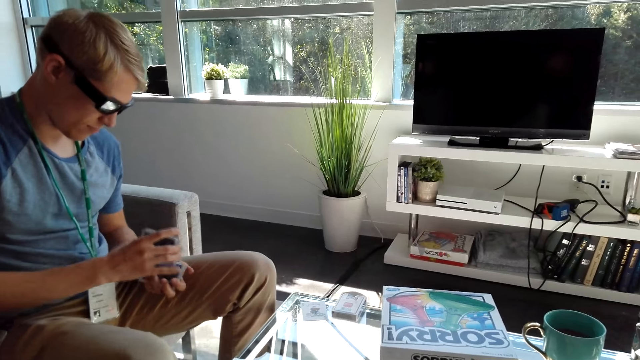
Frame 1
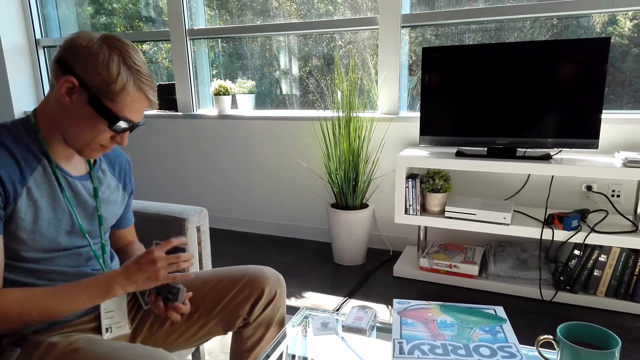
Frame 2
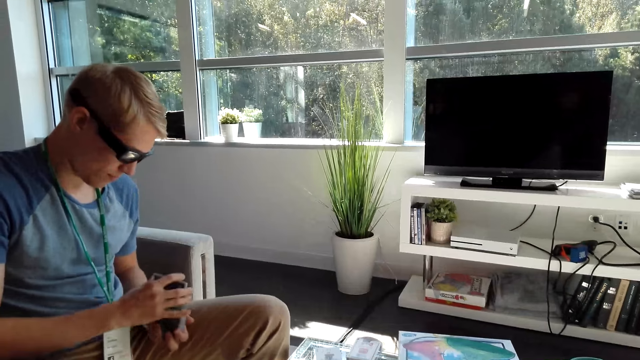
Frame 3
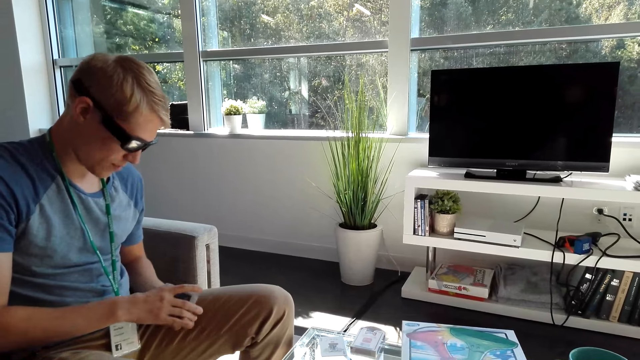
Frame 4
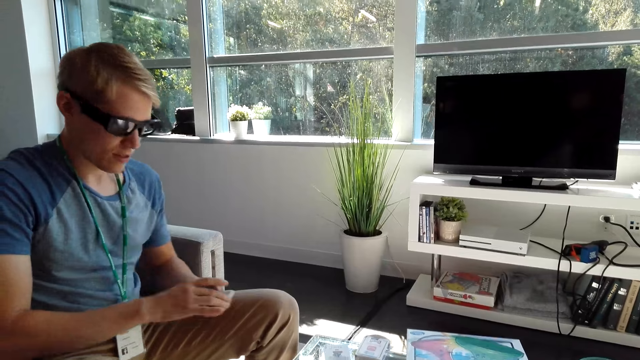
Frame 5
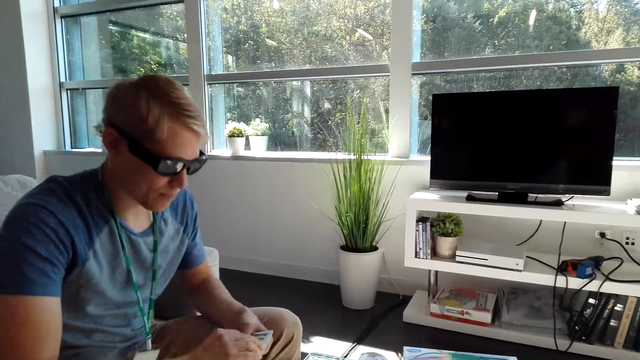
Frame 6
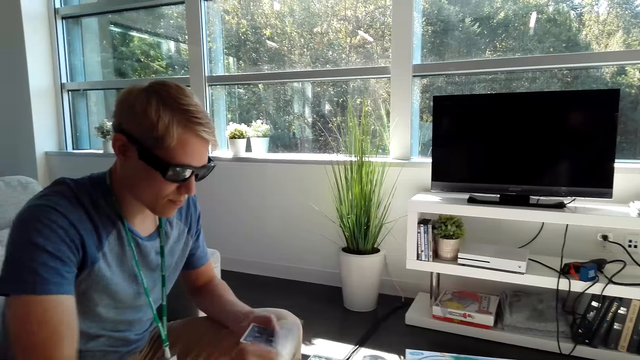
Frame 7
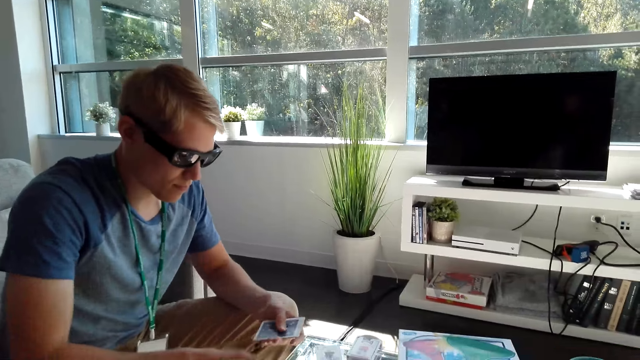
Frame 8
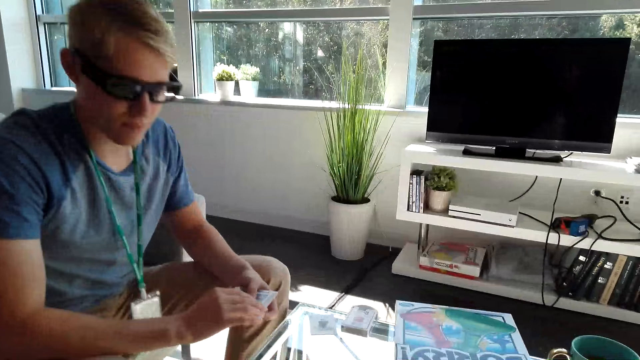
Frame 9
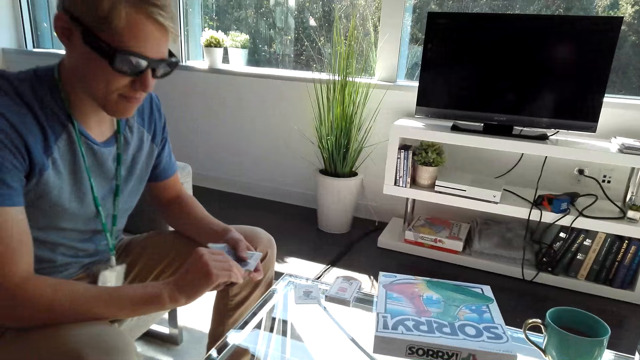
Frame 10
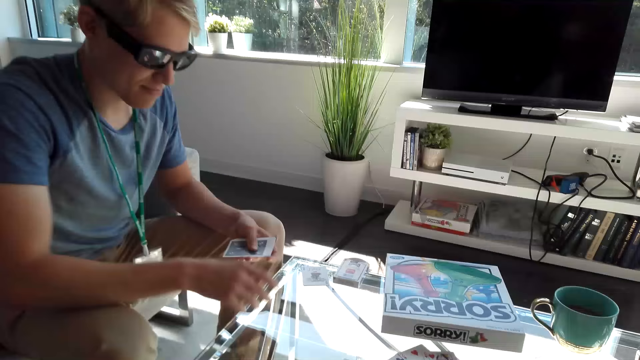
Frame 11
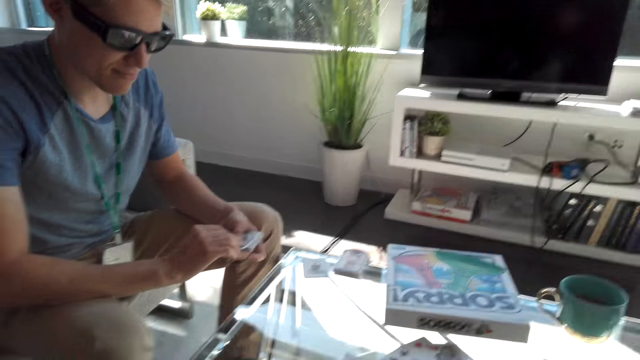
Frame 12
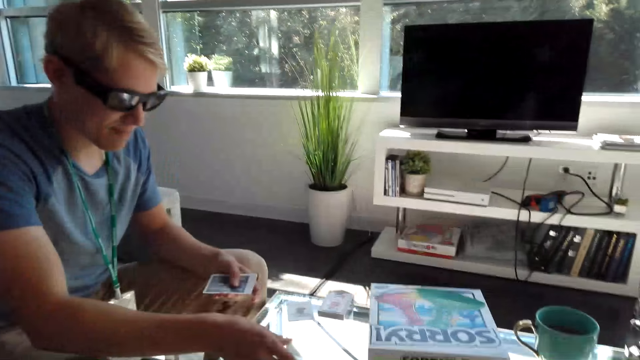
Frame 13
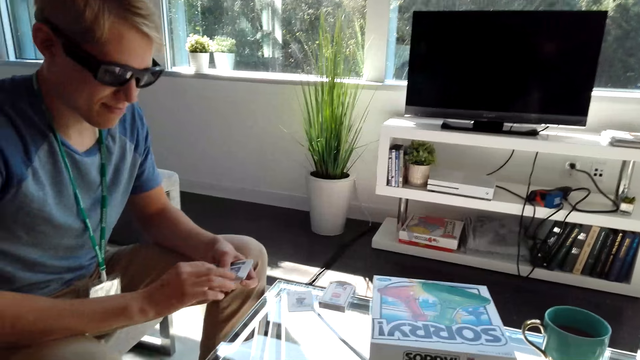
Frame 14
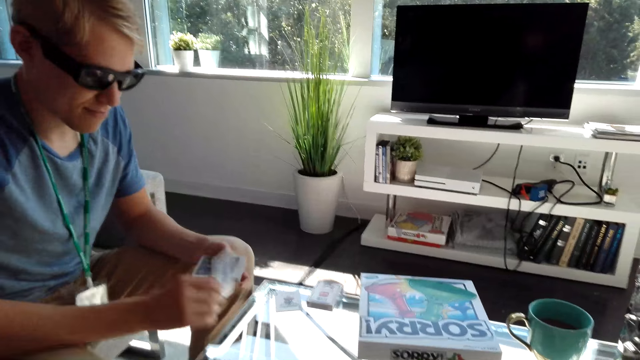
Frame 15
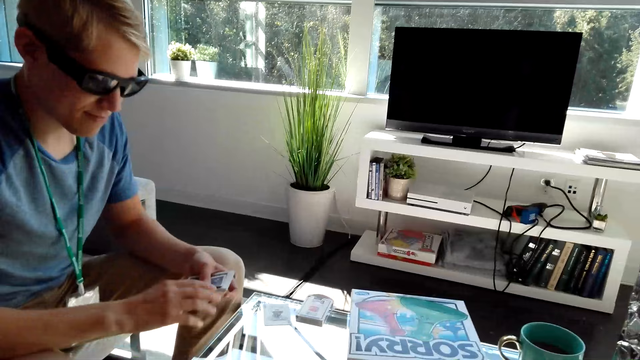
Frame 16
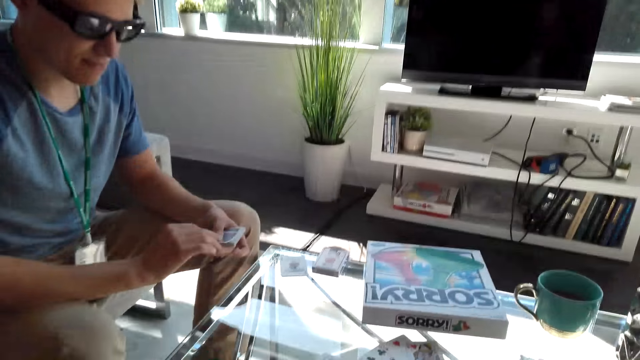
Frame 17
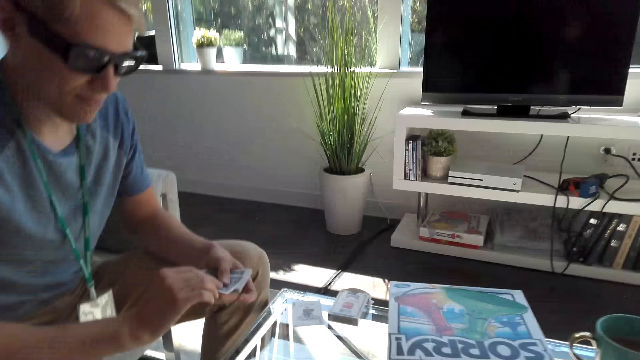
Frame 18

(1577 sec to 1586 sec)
The camera wearer converses with a man. The man shares cards on the table.

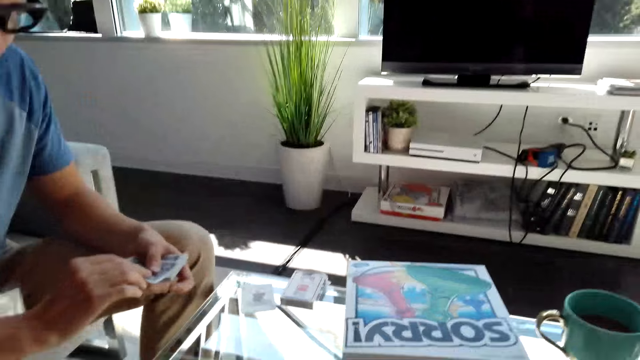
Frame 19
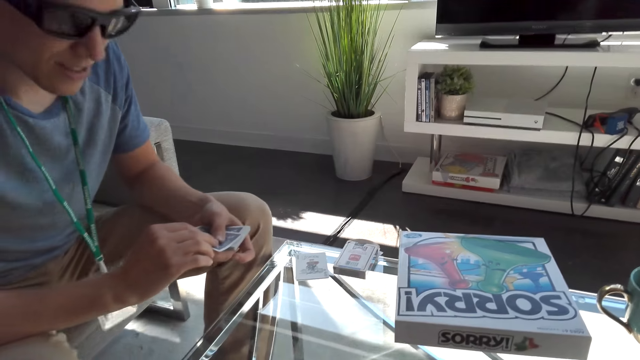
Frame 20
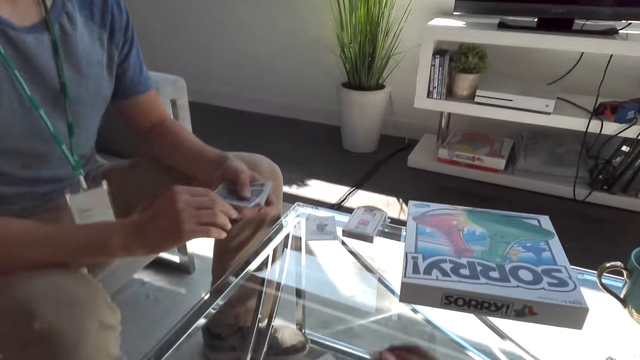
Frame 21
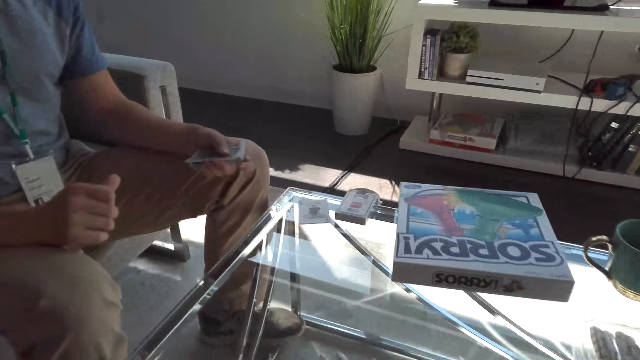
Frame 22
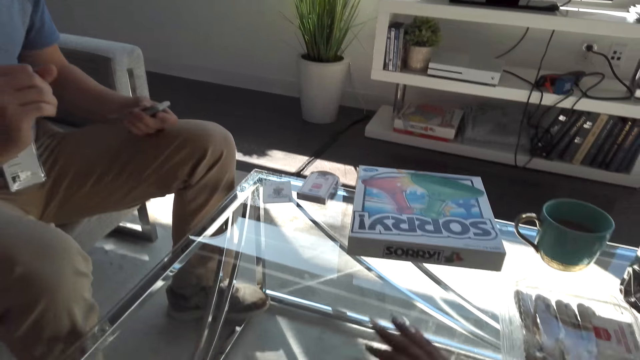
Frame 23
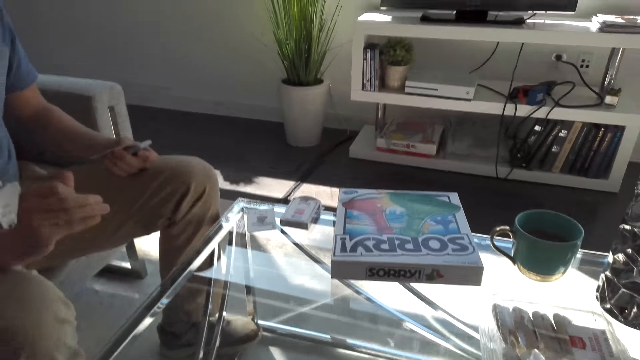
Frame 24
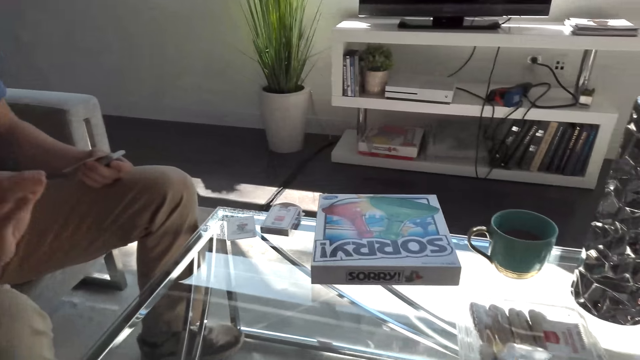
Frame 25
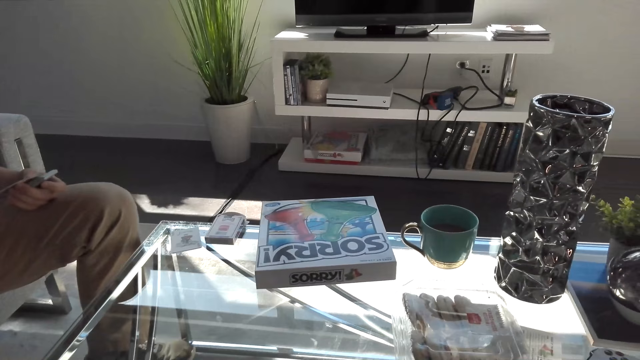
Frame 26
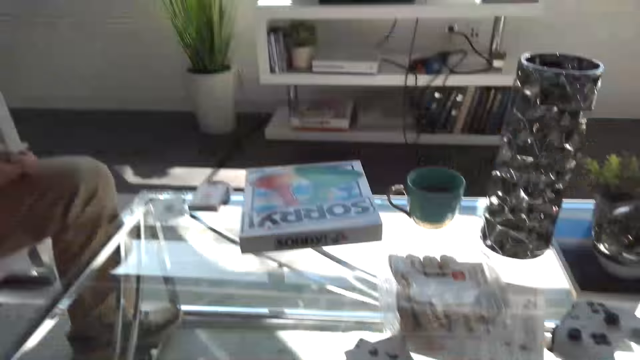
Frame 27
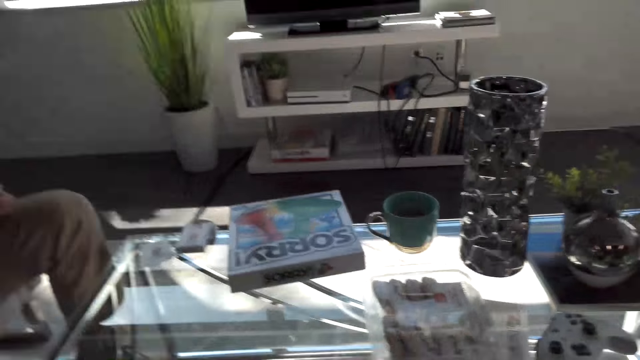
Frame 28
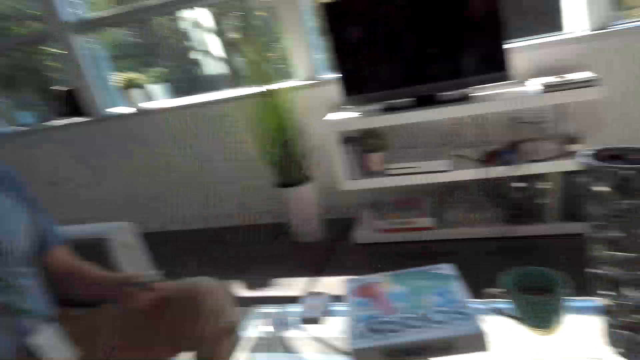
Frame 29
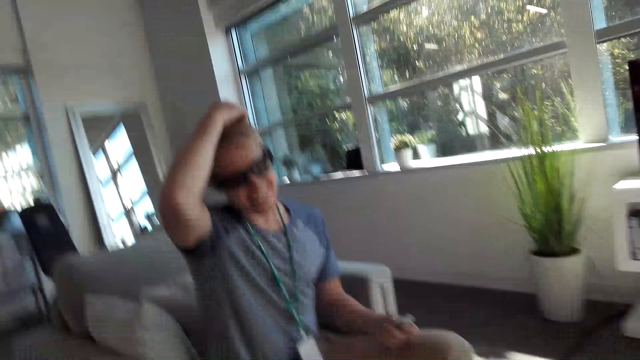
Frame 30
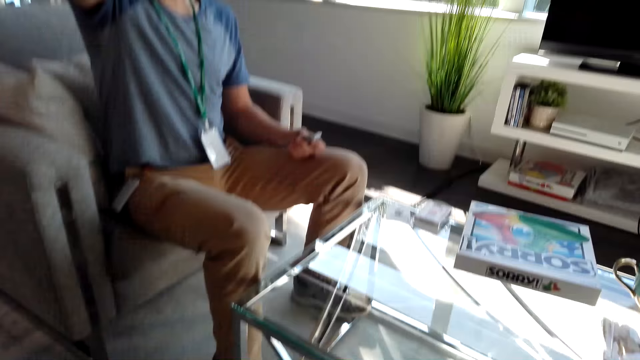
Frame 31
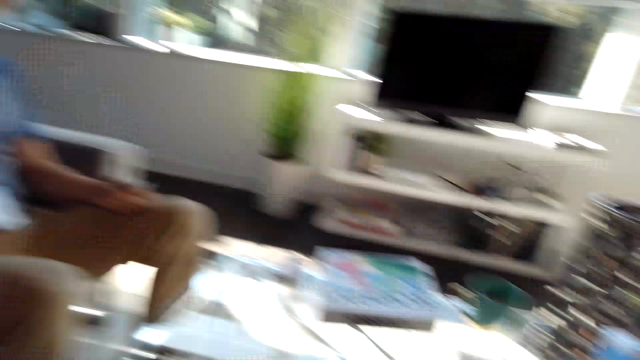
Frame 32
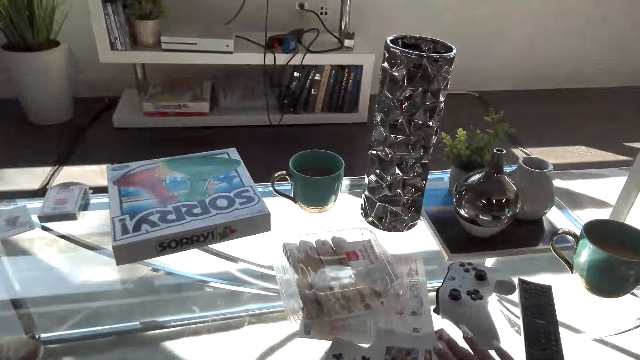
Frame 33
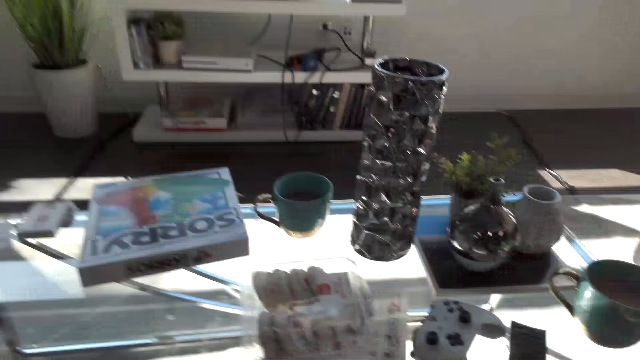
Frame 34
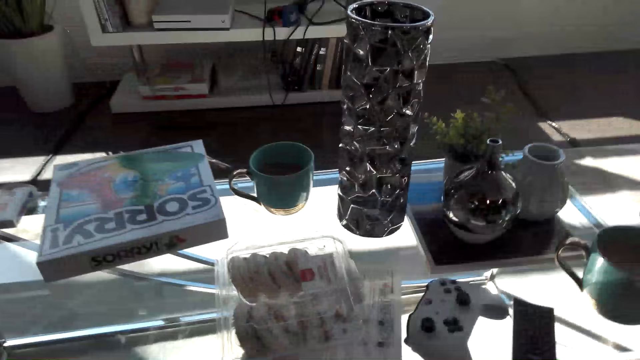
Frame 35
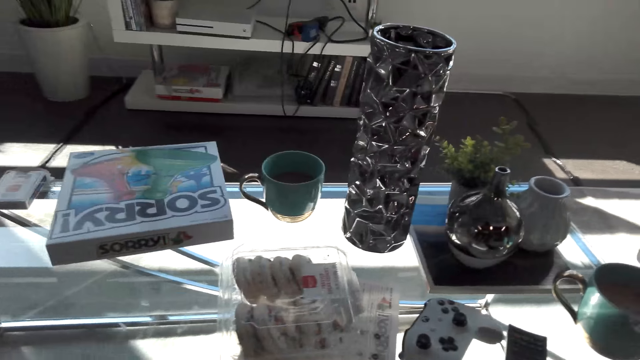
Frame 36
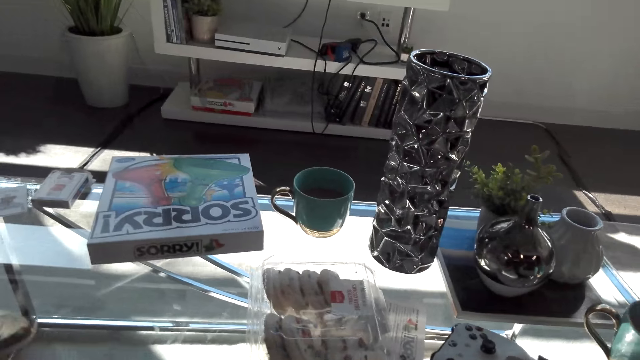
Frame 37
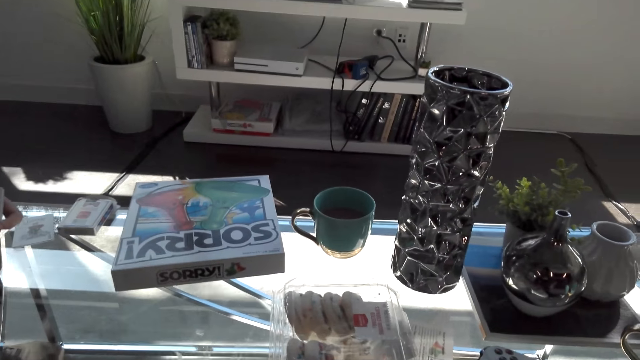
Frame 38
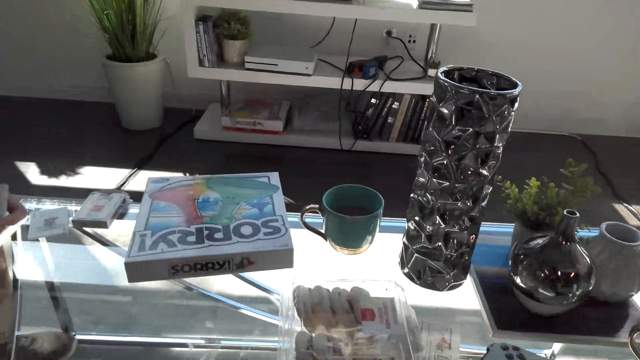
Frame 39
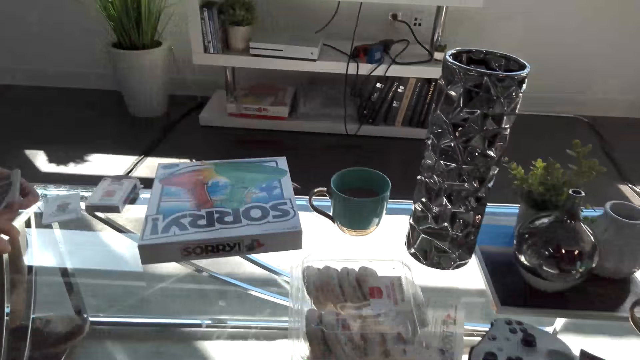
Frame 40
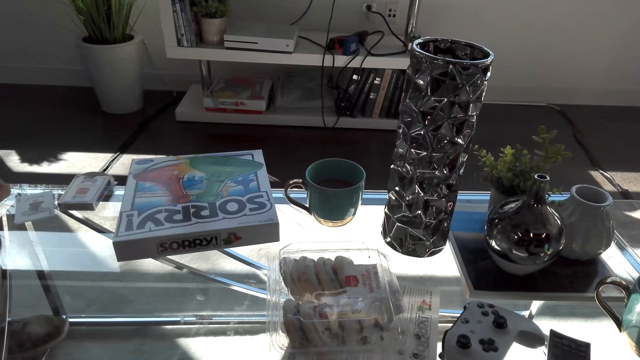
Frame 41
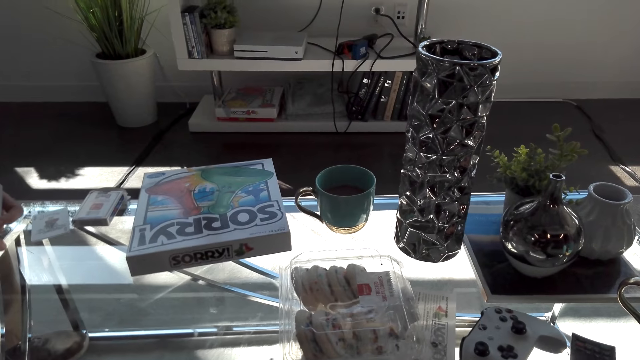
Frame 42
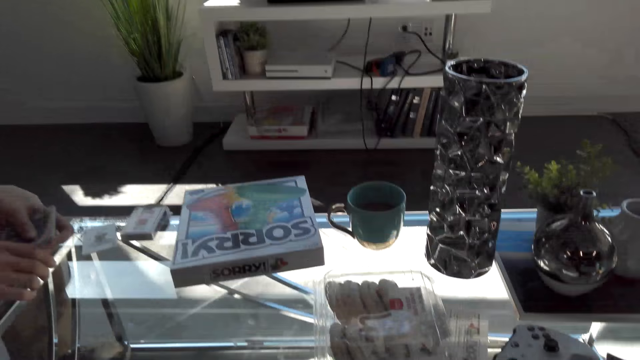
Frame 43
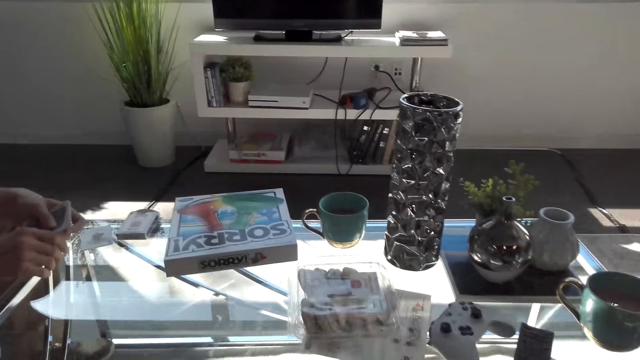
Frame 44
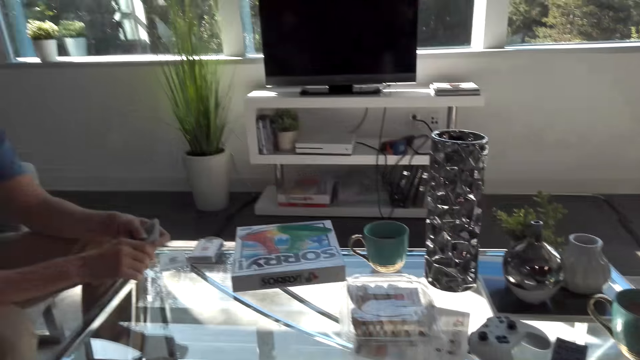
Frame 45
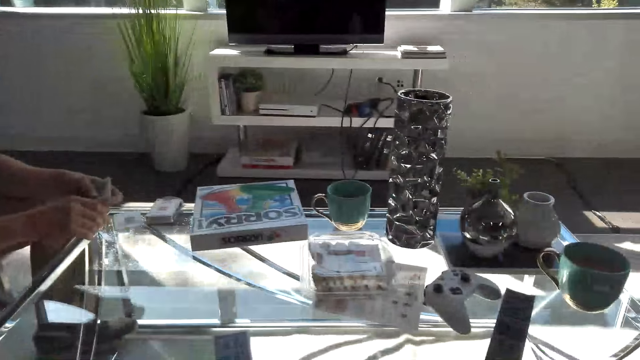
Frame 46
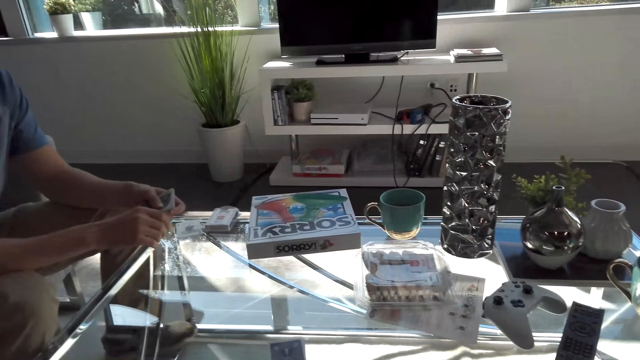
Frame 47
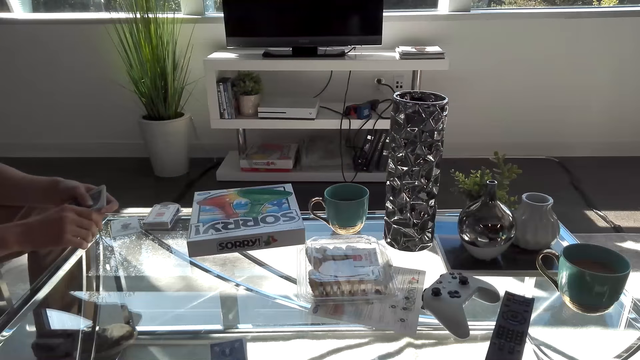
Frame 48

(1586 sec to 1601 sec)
The camera wearer picks cards from the table. A man does a hand movement. The camera wearer converses with the man. The man places a hand on the head and touches his hair. The camera wearer converses with the man. The man holds cards with hands.
